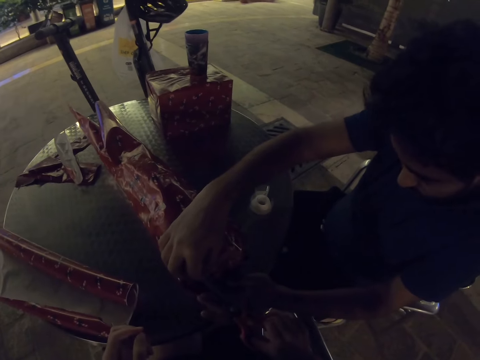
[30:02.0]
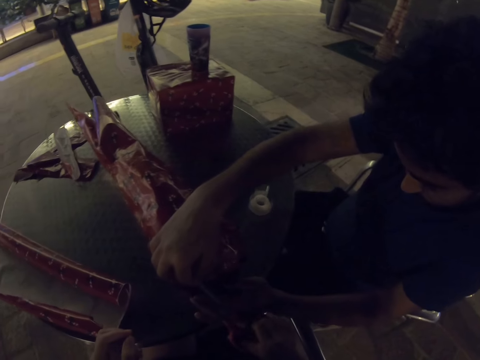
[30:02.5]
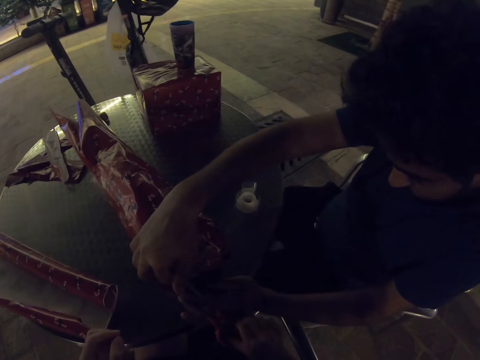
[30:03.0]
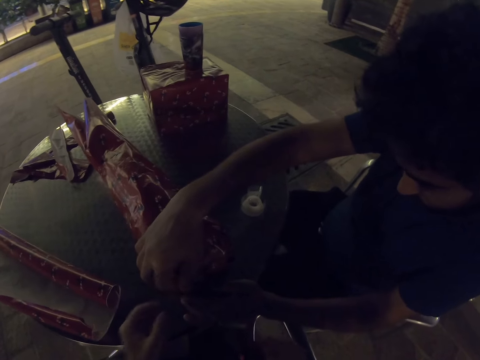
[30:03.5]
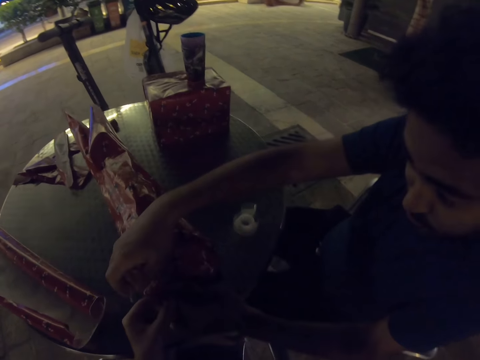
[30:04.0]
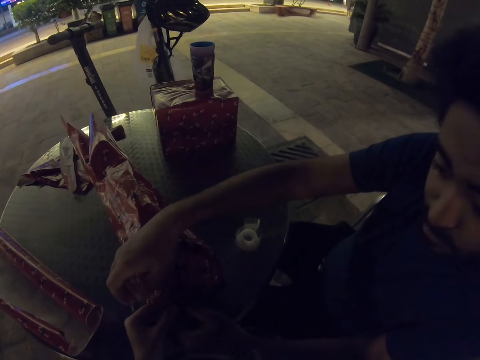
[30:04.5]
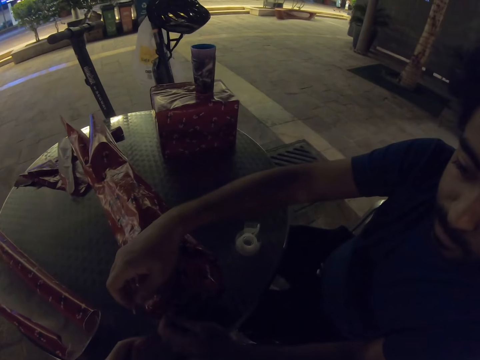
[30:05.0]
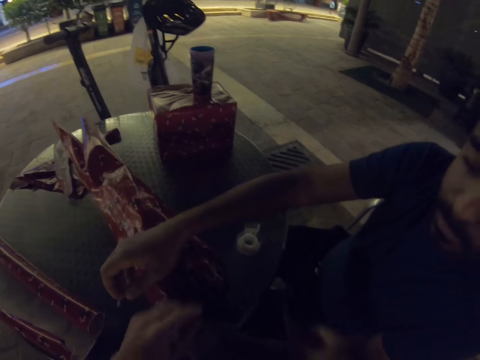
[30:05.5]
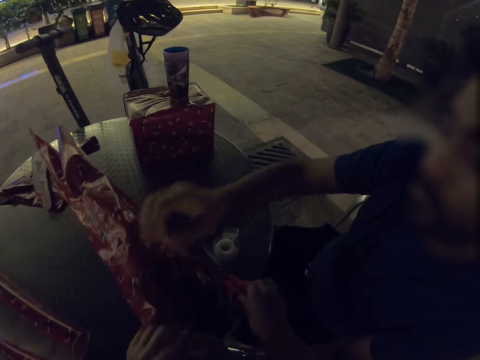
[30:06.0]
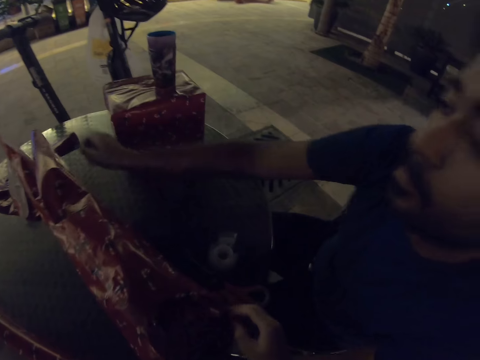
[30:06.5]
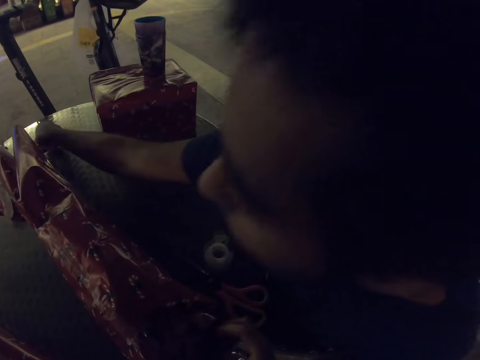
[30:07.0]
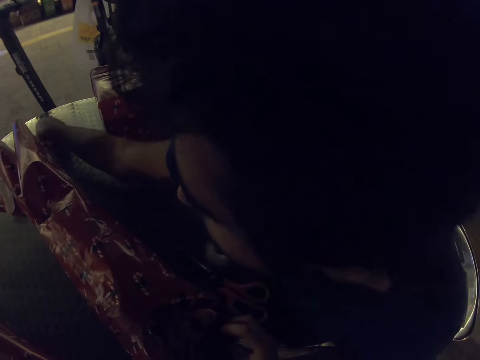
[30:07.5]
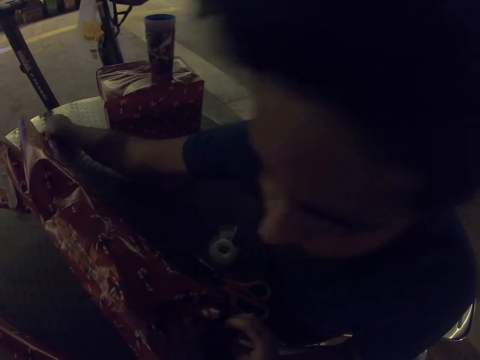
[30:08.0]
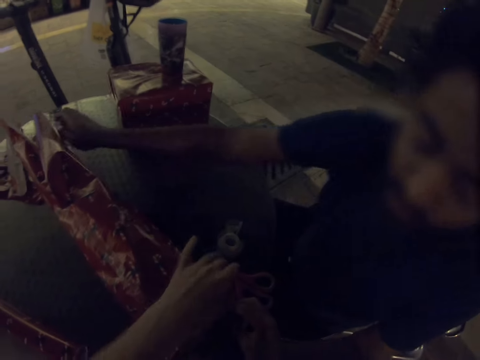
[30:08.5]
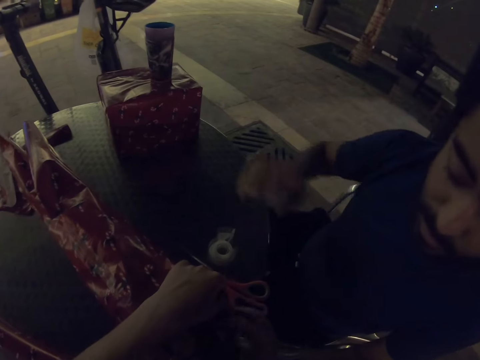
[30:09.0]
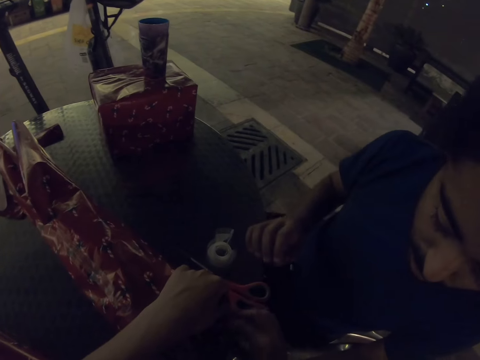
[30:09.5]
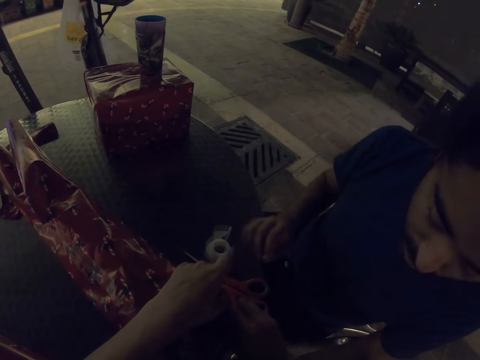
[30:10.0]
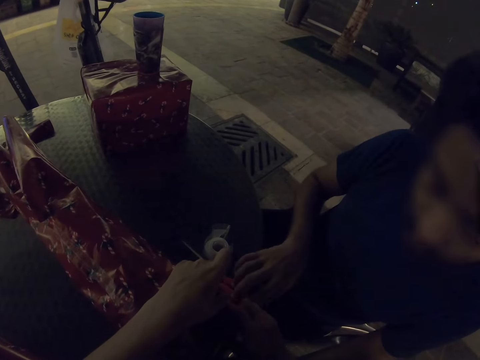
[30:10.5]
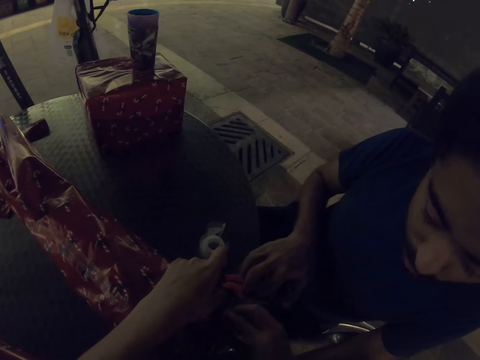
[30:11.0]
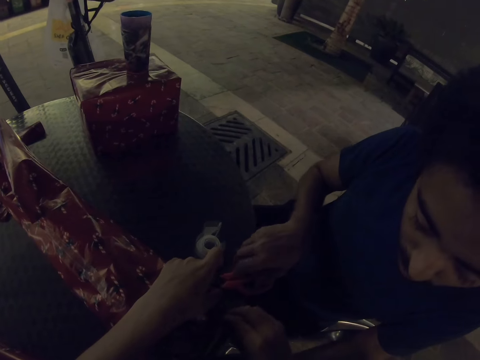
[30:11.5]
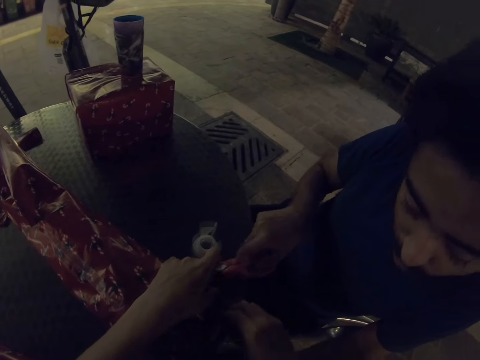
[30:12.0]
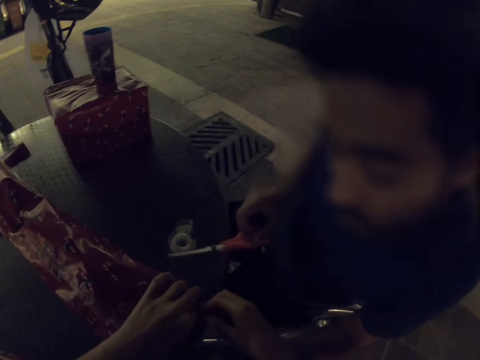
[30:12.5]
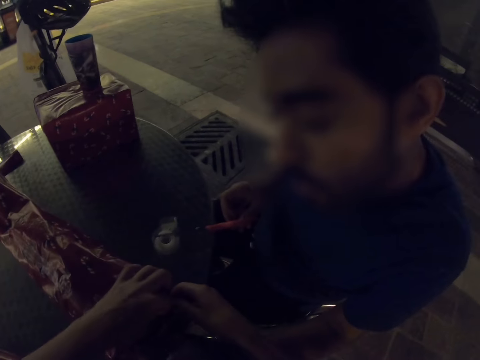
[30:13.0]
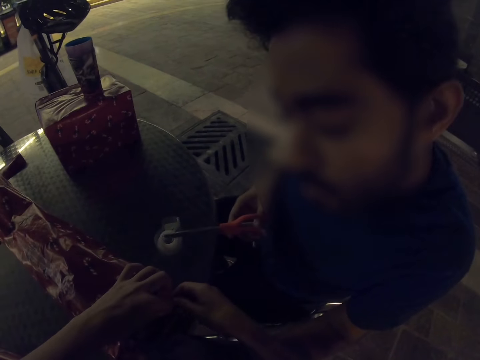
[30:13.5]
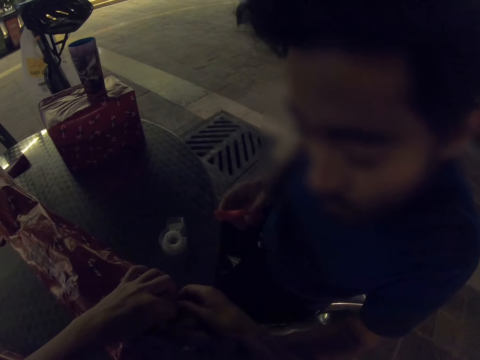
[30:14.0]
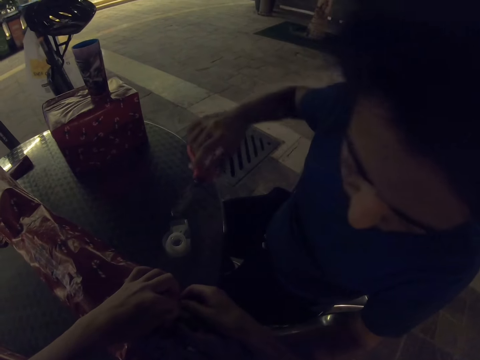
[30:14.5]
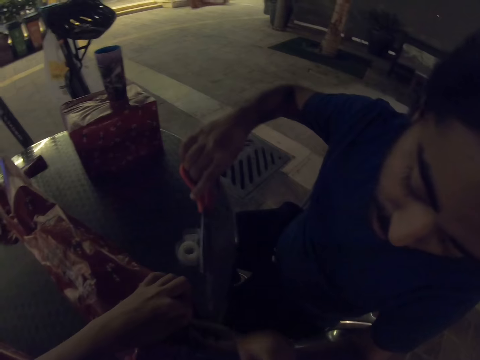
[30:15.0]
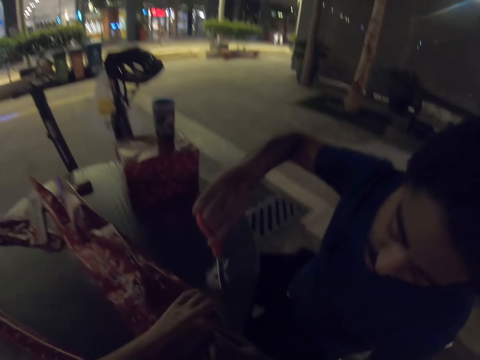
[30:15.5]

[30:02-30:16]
The camera wearer puts a pair of scissors on the table. A man places something away. He picks up the pair of scissors.

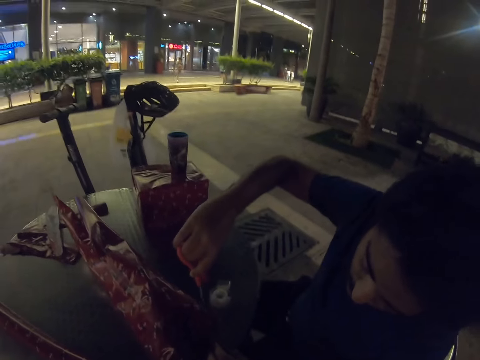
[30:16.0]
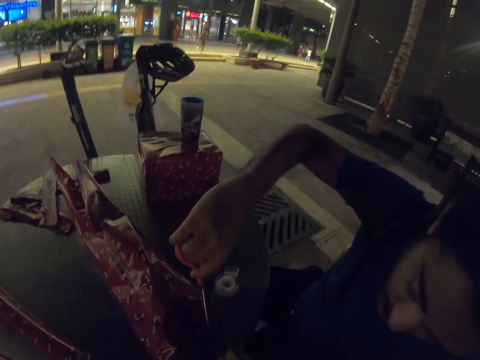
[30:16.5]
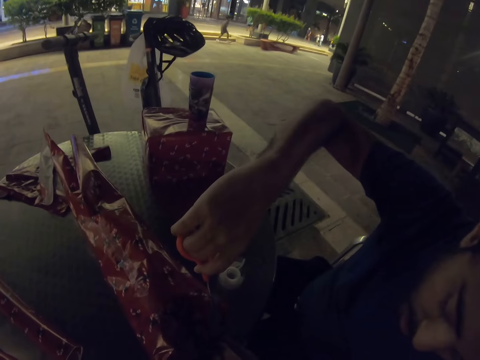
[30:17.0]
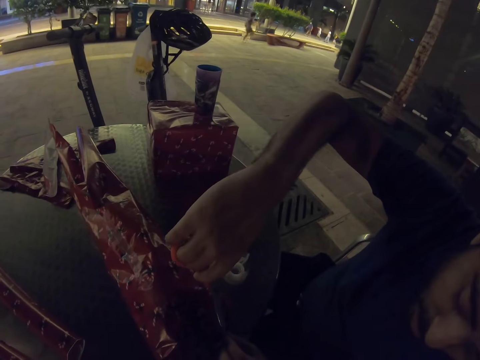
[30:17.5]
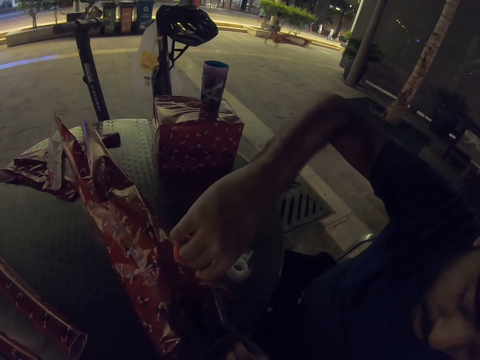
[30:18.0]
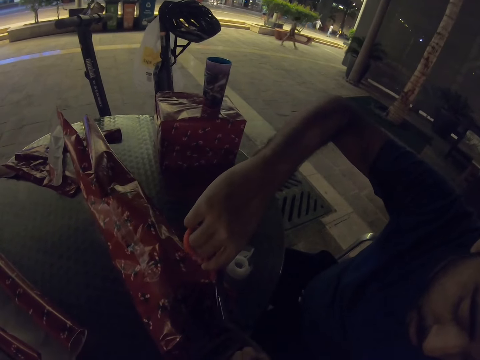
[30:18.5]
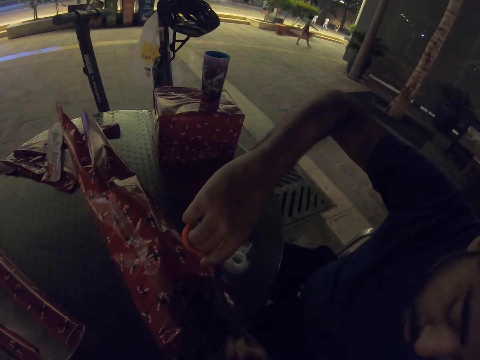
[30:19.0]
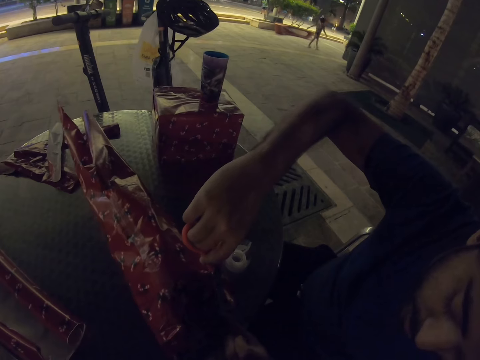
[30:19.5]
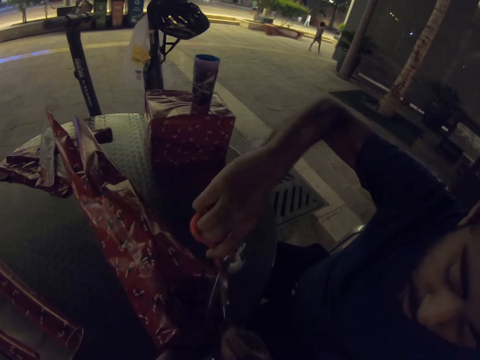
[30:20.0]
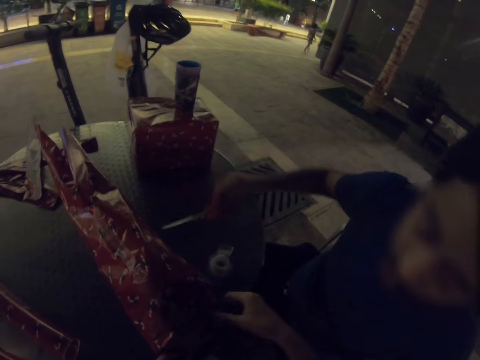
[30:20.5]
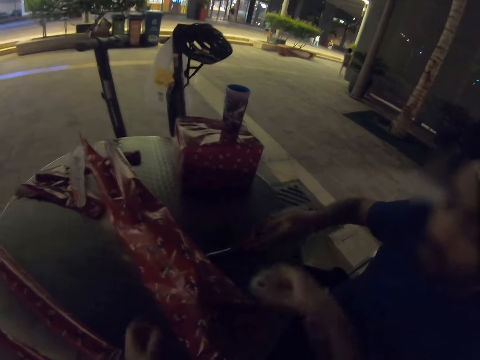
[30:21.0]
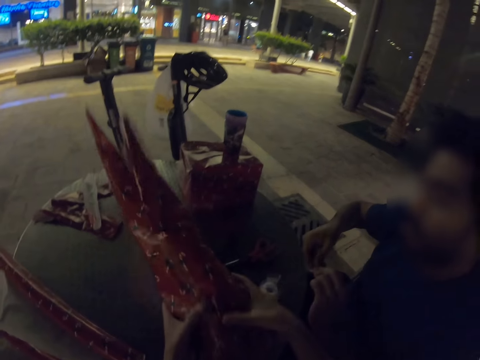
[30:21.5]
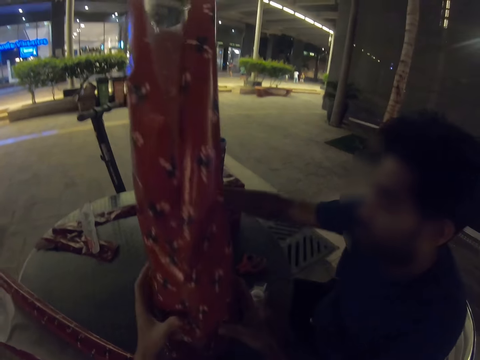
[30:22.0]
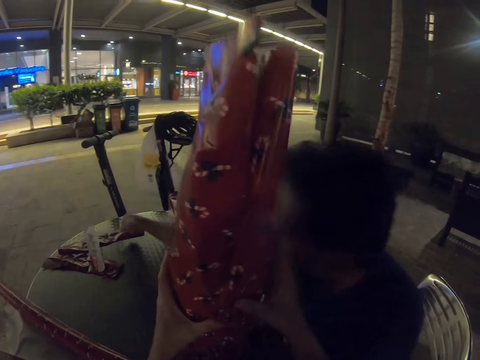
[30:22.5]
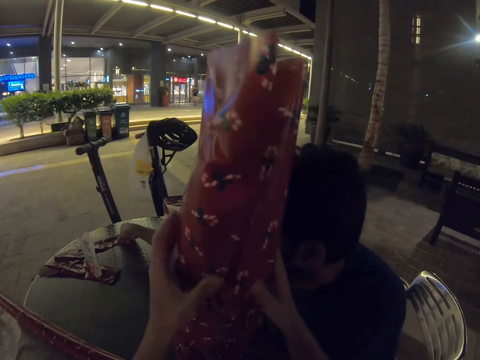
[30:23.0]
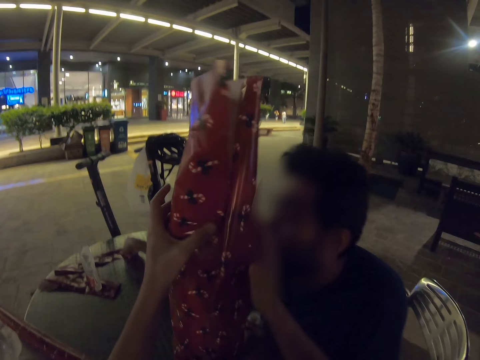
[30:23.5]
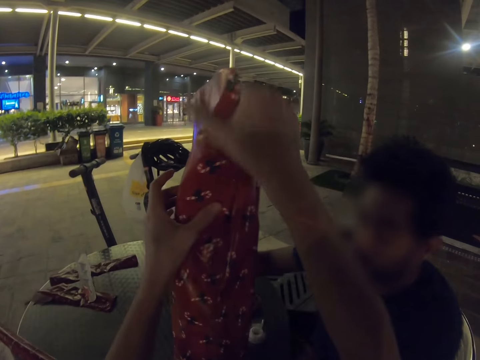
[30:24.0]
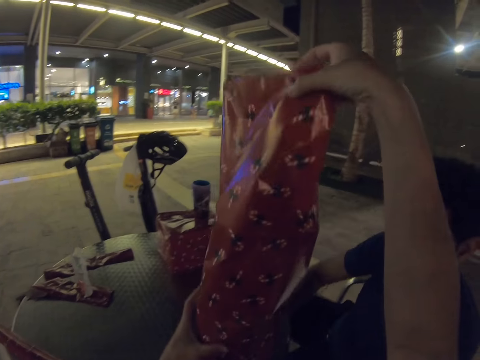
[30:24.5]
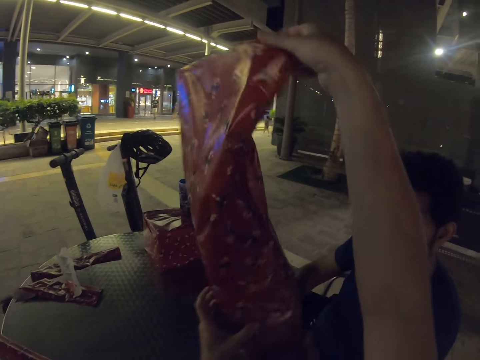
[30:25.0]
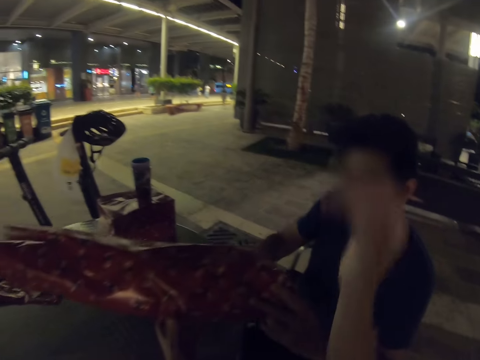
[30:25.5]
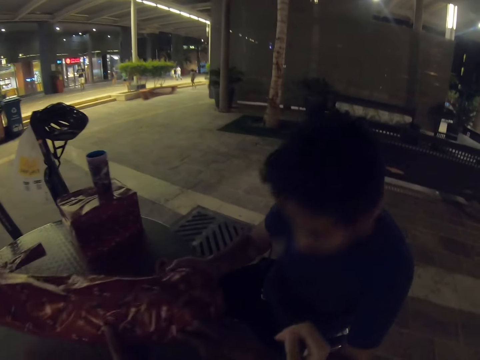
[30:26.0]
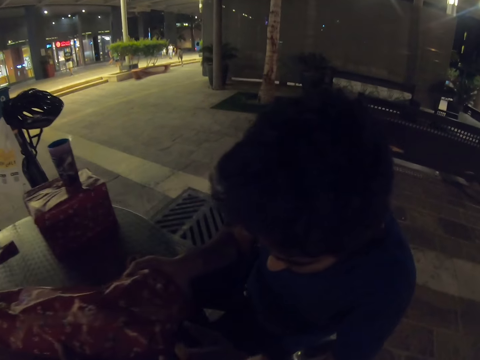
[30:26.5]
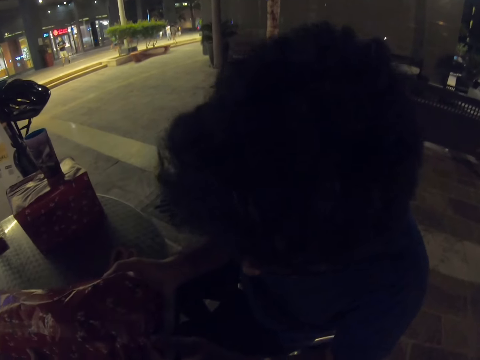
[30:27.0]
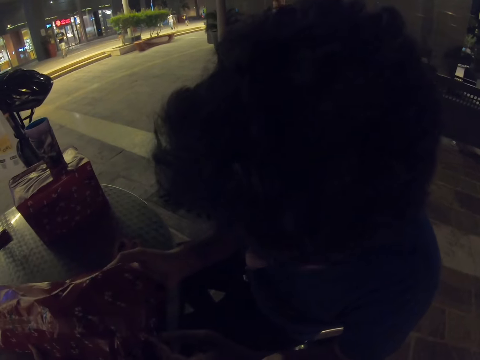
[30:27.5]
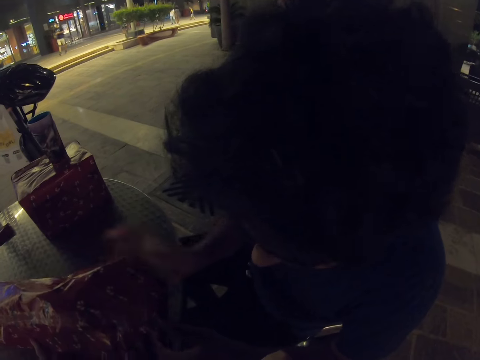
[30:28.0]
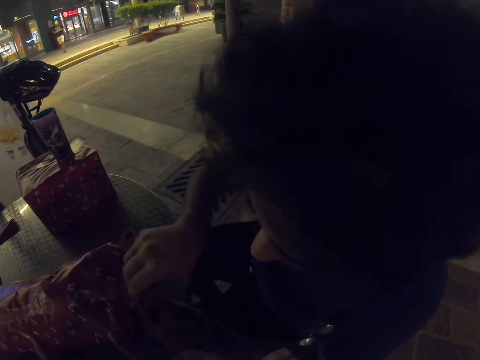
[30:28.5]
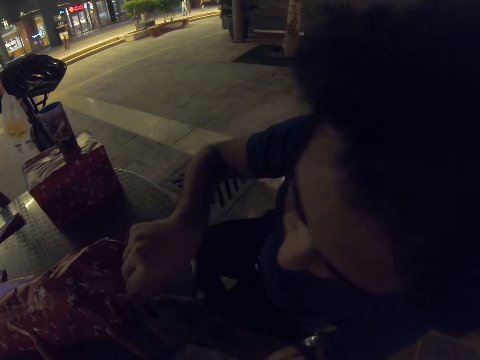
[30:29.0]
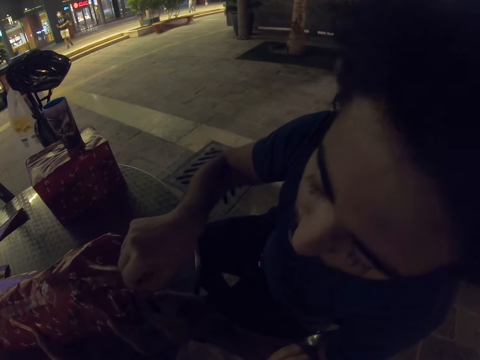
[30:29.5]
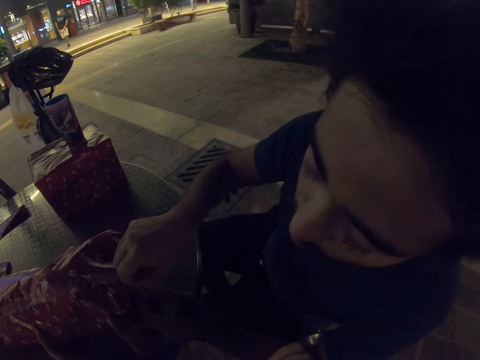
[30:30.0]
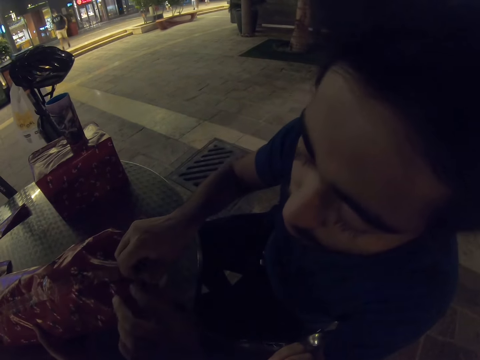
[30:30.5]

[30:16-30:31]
A man cuts a piece of cello tape. He puts a pair of scissors on the table. The camera wearer turns a gift. The man places something on the table. The camera wearer and the man wrap the gift. The camera wearer folds a gift wrapper. The man holds the gift wrapper.
